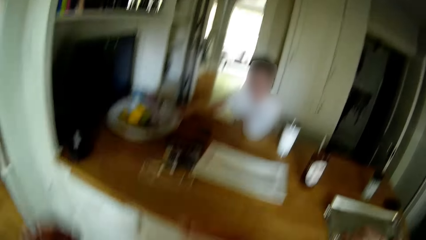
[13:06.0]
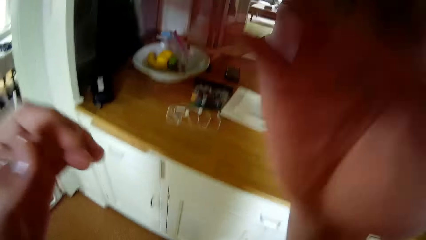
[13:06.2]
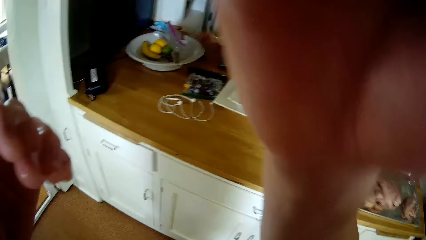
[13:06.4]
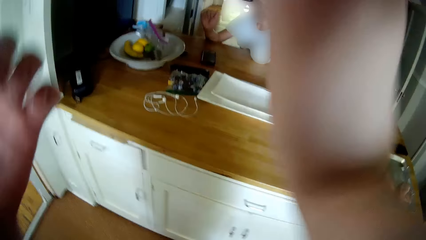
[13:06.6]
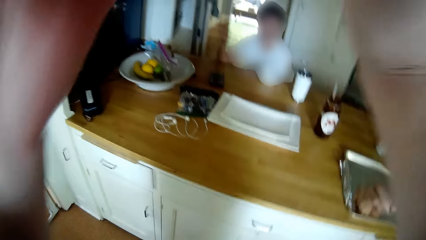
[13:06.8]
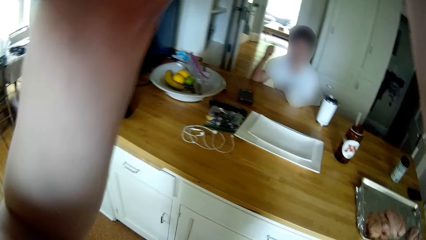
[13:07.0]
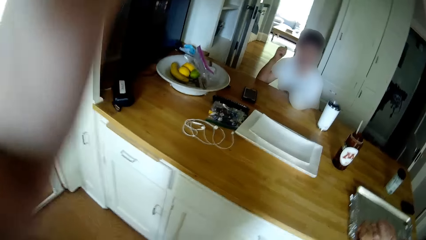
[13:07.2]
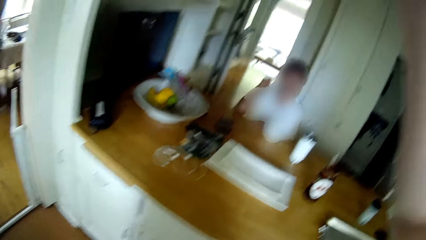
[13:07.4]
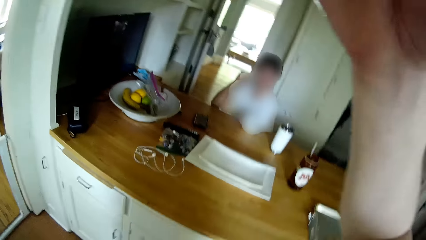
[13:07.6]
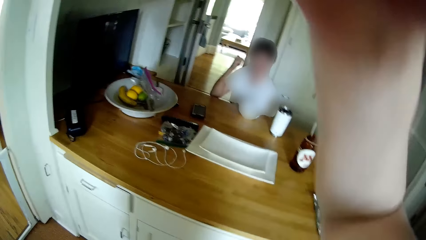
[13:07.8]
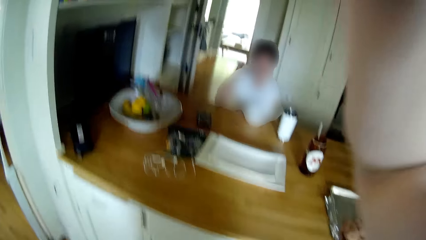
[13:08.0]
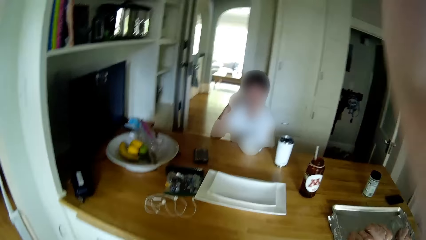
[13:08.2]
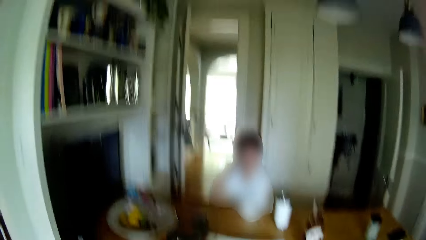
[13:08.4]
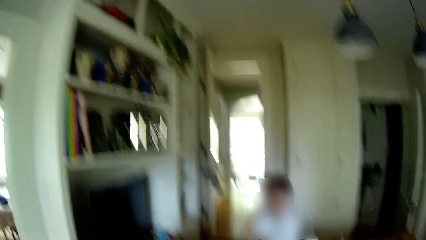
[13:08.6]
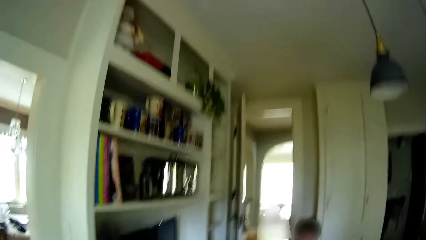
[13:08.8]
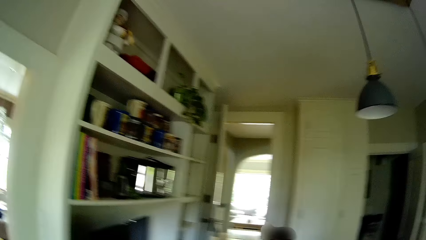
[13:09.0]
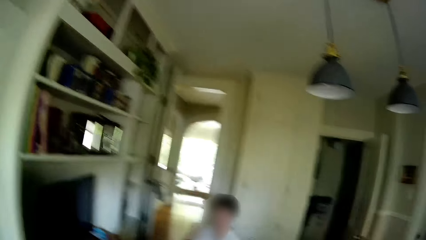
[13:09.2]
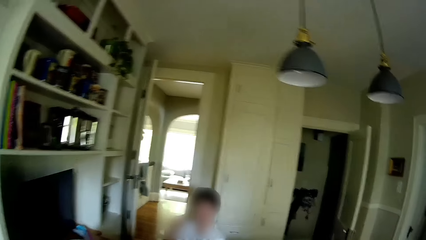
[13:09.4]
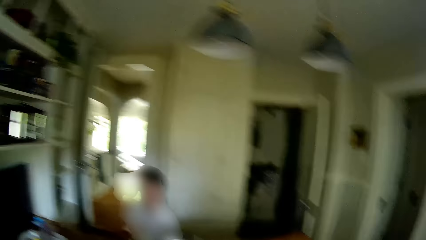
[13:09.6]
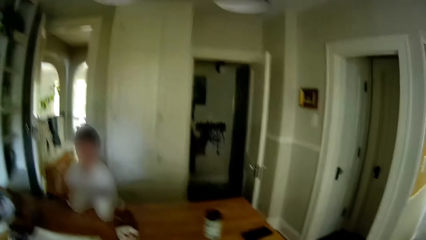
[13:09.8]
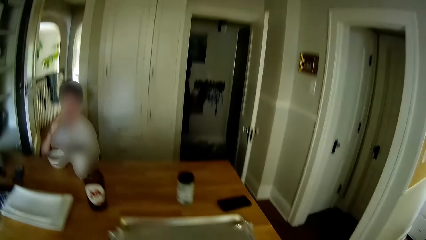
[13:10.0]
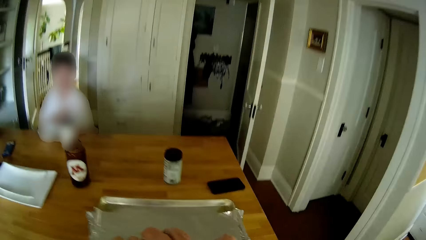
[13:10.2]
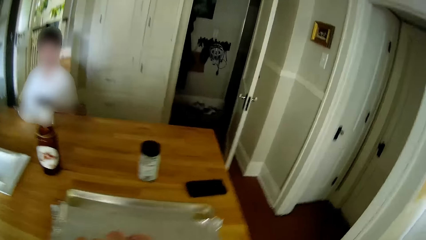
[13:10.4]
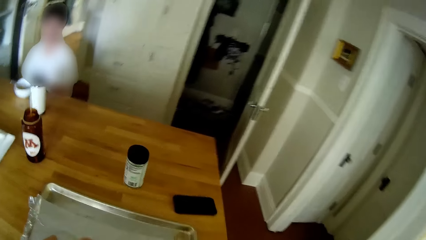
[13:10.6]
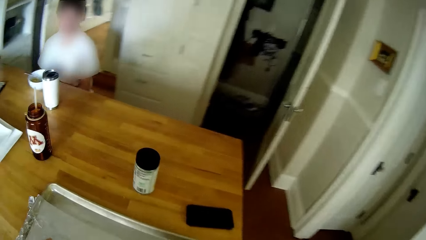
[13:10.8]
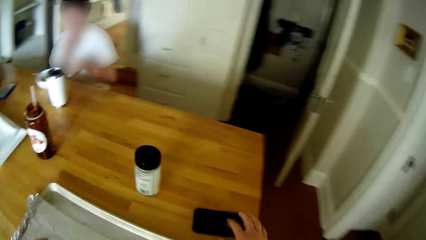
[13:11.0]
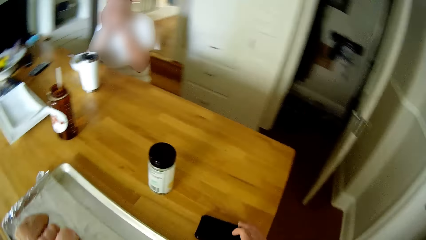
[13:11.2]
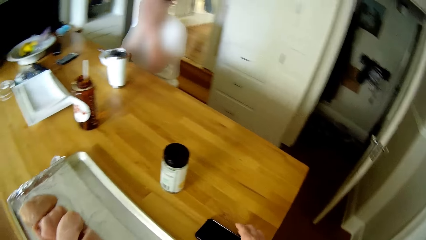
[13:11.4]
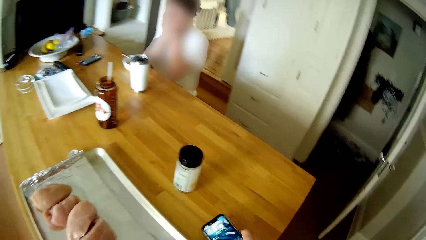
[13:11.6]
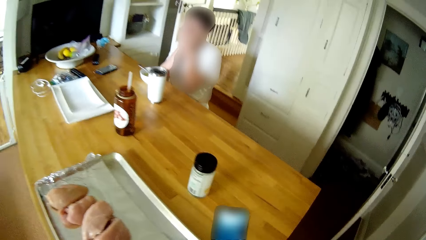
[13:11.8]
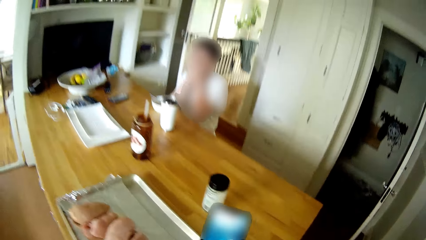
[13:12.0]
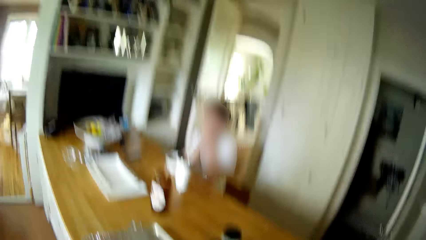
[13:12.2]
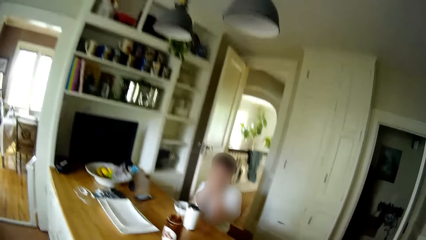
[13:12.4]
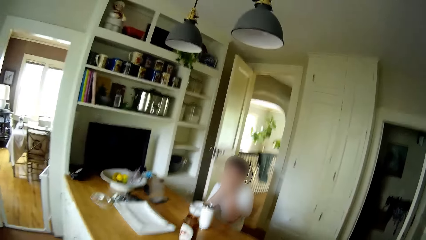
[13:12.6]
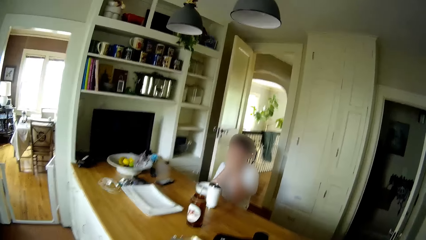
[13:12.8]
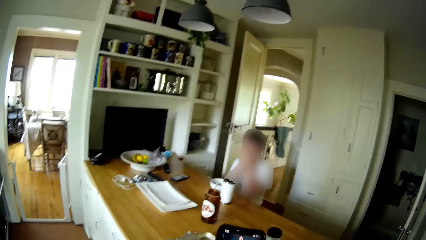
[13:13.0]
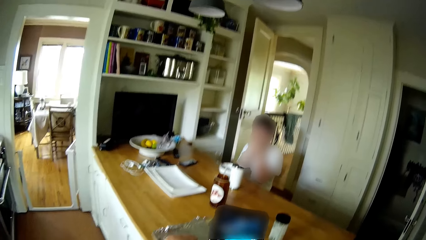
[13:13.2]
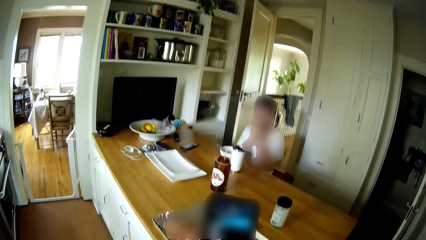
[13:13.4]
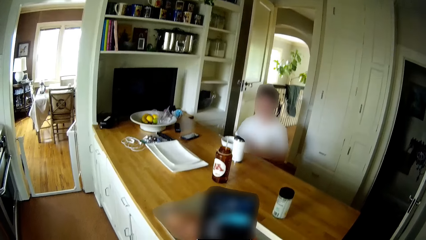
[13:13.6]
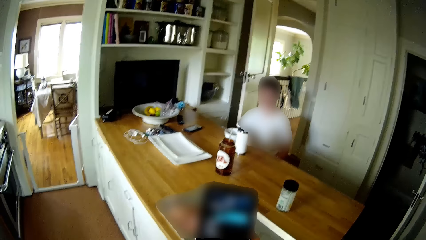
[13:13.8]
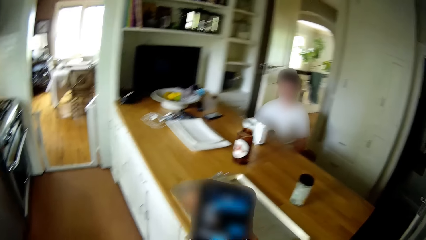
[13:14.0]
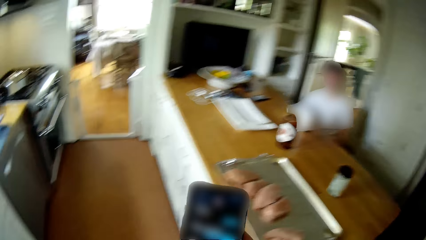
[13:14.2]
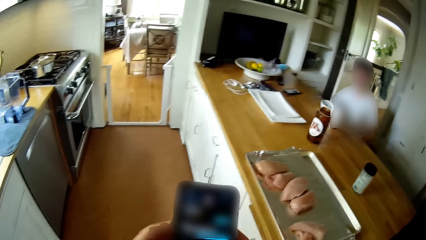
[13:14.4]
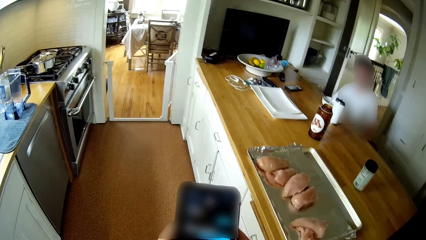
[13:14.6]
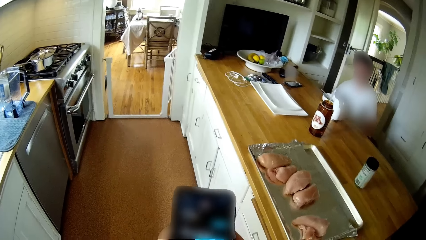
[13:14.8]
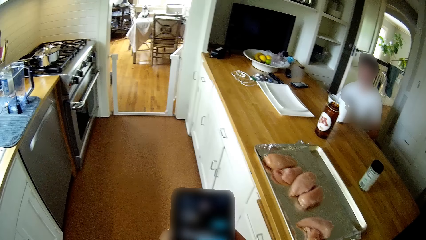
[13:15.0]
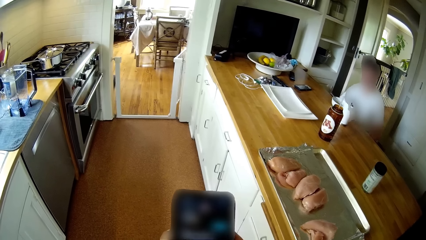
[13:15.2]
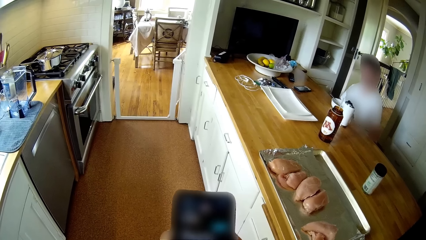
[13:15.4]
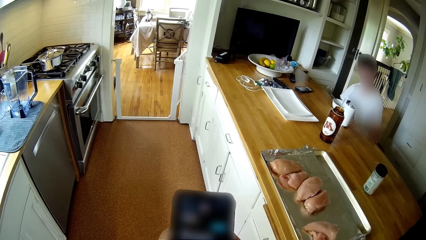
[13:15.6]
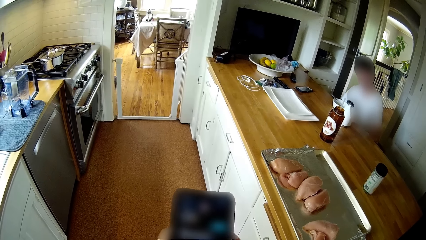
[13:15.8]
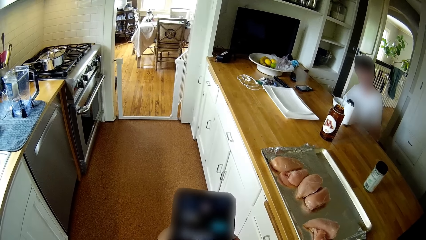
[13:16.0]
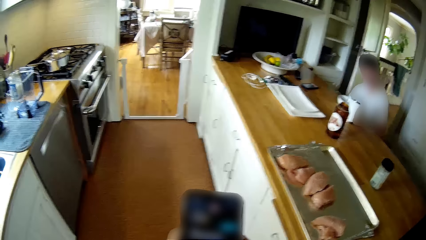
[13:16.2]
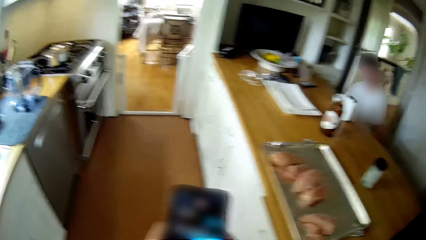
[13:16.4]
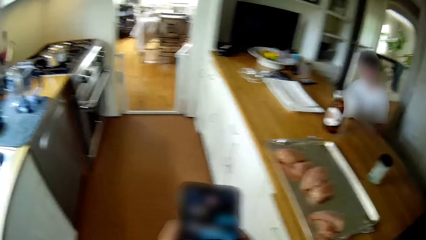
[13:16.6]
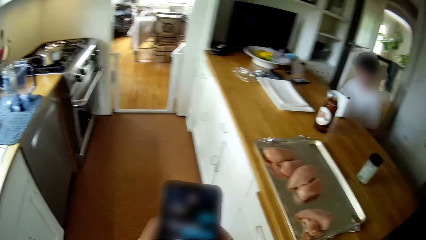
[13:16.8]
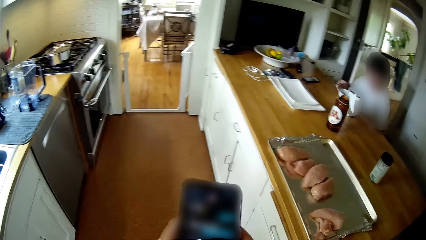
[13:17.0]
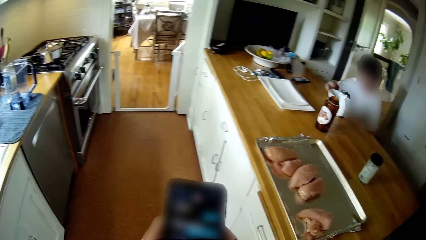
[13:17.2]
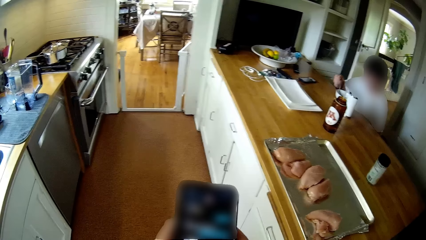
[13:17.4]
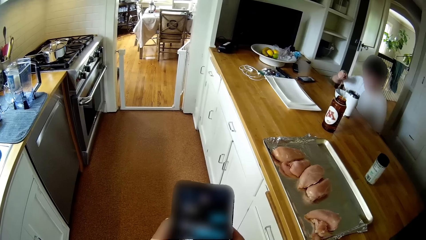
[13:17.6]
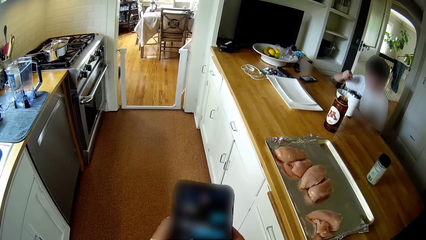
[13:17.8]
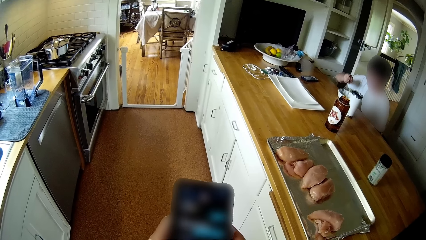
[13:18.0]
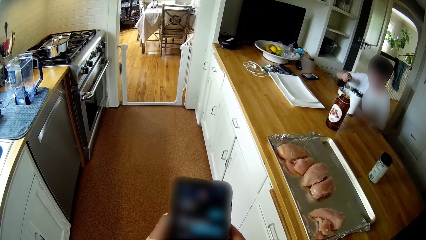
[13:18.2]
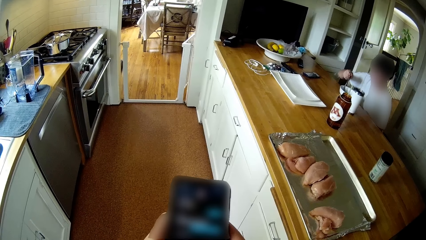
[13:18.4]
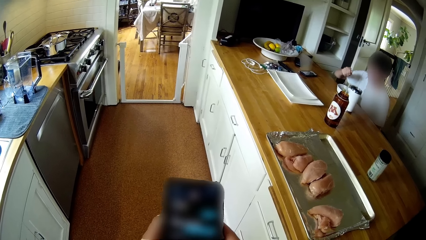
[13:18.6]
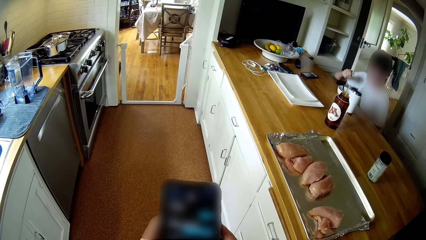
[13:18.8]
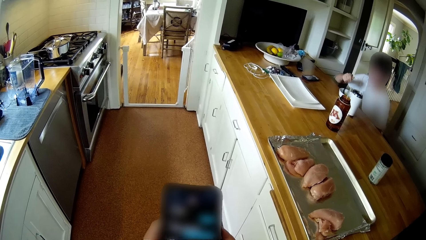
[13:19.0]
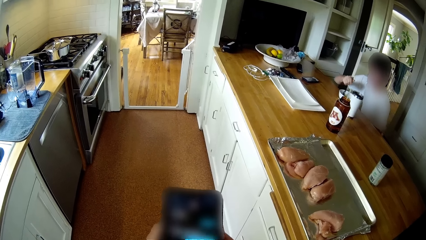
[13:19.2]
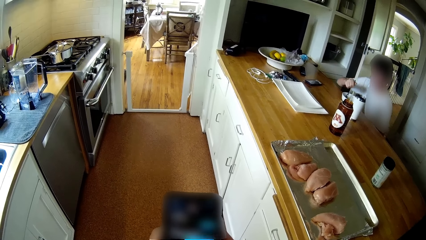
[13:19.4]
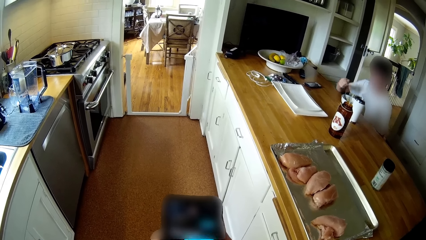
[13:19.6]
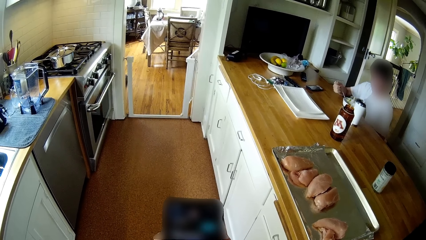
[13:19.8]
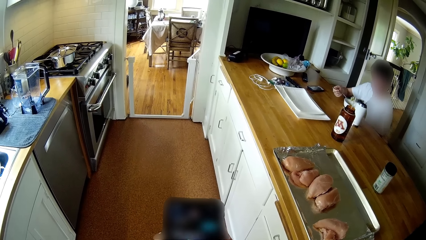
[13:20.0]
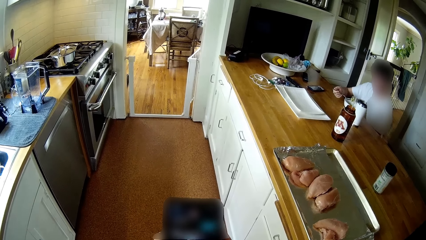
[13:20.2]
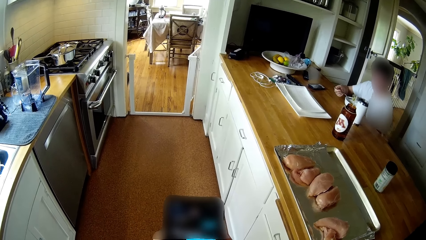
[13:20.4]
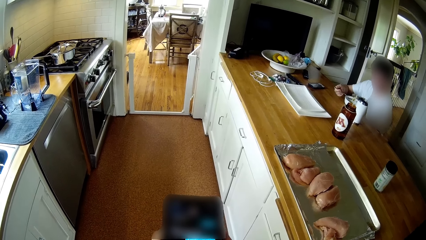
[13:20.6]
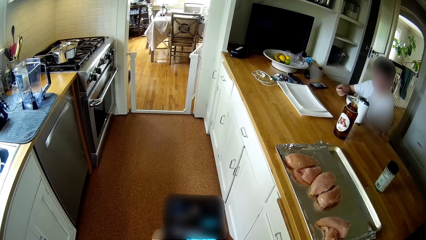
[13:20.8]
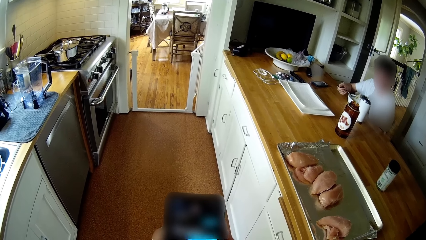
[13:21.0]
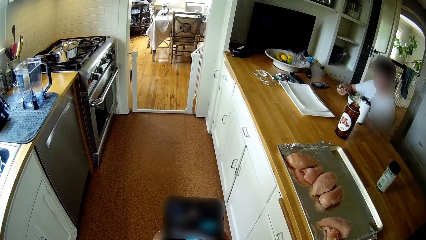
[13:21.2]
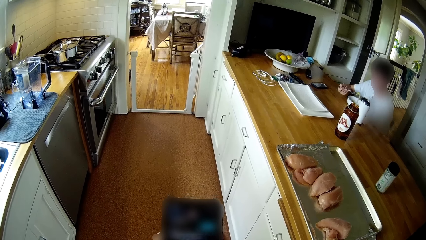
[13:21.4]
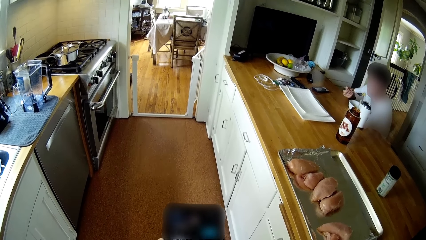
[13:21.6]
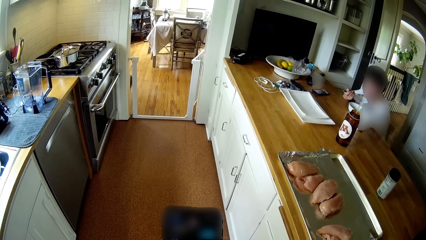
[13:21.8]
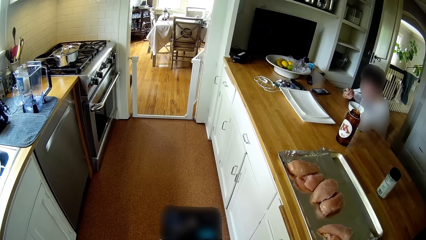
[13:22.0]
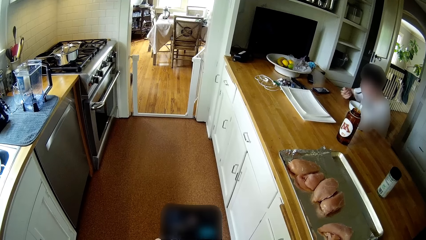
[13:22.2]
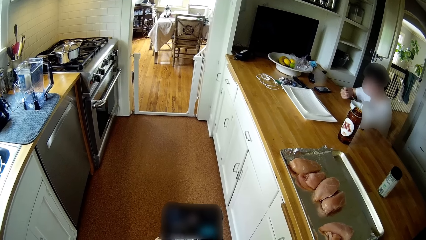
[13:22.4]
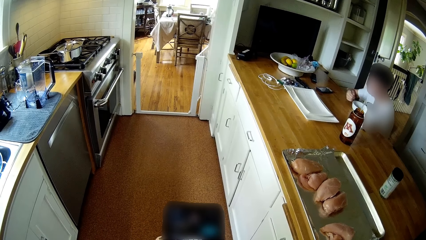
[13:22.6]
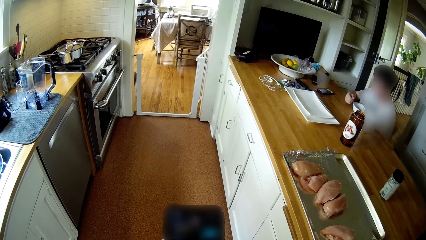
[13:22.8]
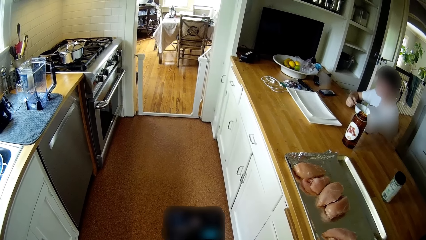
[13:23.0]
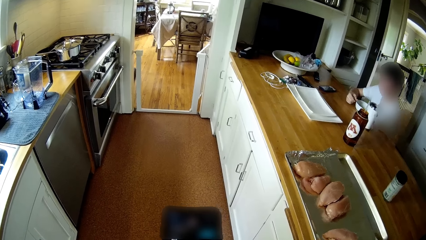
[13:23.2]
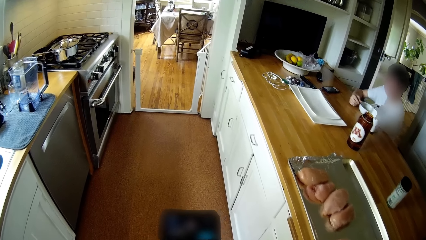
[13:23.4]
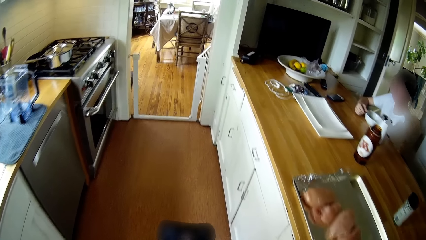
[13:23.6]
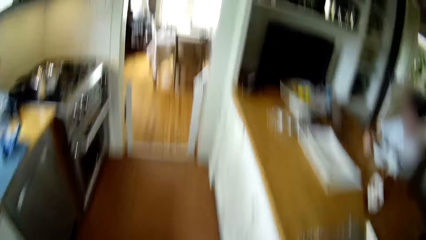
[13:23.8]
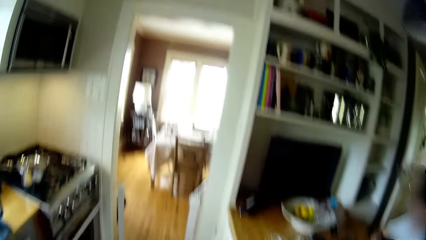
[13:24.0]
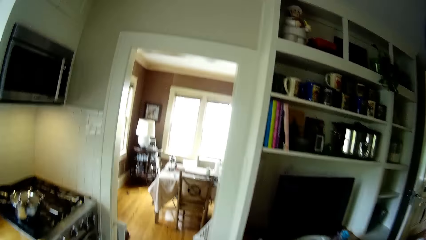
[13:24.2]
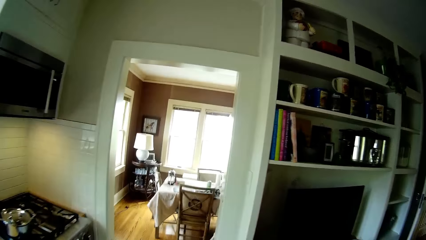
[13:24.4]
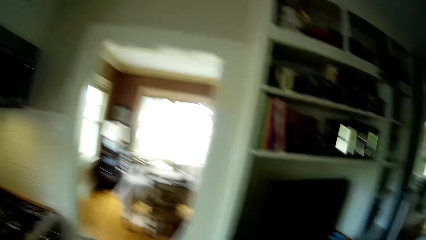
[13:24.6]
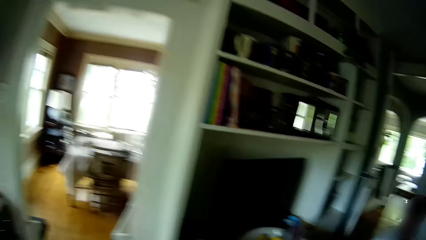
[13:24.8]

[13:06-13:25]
The camera wearer walks towards the countertop. He touches his face with his hands. He raises both hands towards the camera. He withdraws both hands from the camera. He picks up a cellphone or mobile phone on the table with his right hand. He turns the mobile phone on. He operates the cellphone in his right hand. He scrolls the mobile phone. He holds the mobile phone with both hands. He scrolls the mobile phone with his right hand. A man eats food from the plate with the fork in his right hand.
